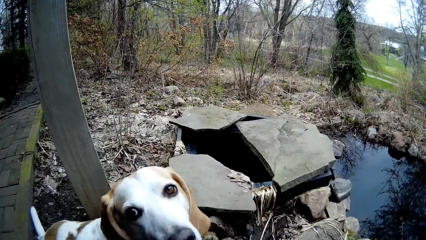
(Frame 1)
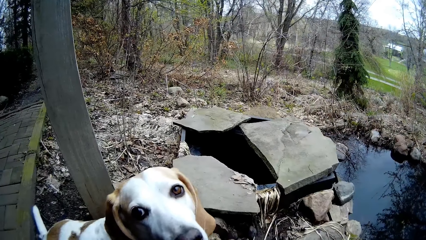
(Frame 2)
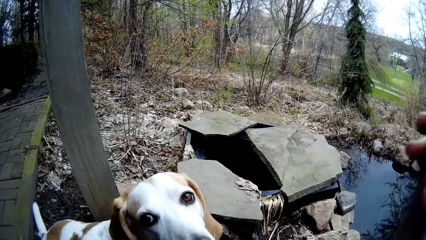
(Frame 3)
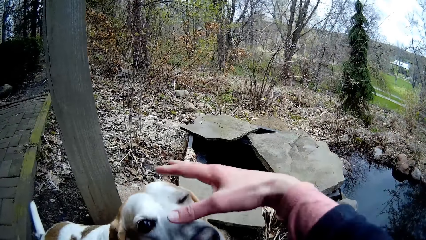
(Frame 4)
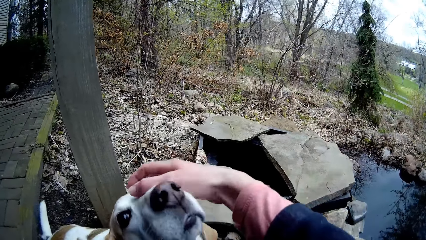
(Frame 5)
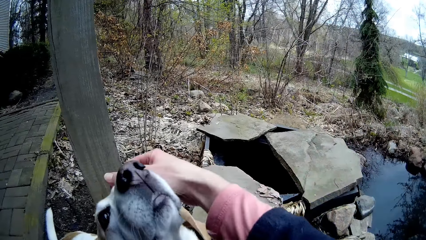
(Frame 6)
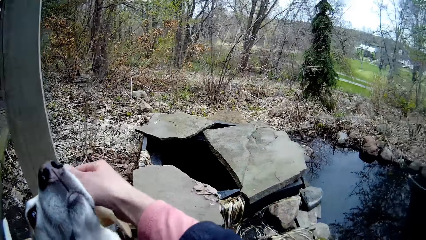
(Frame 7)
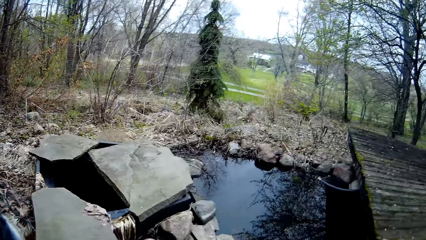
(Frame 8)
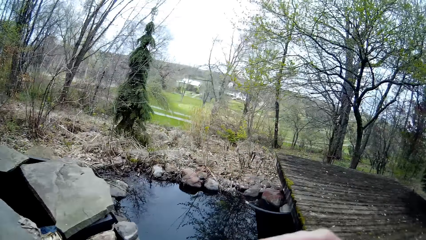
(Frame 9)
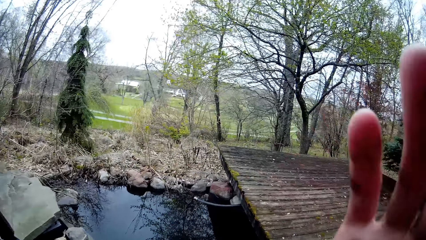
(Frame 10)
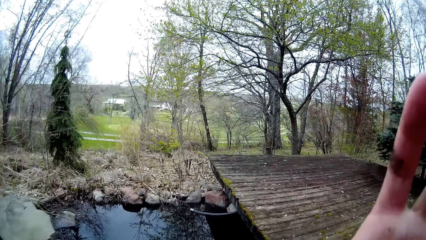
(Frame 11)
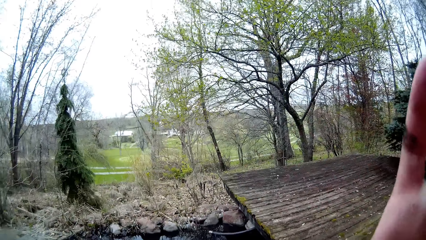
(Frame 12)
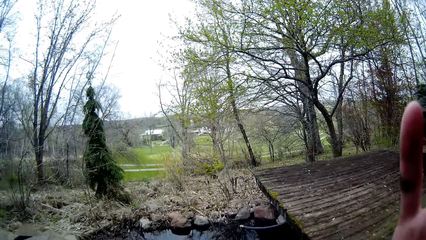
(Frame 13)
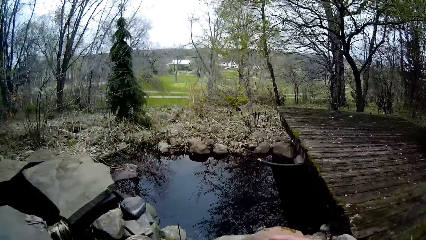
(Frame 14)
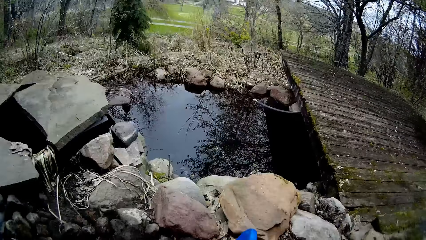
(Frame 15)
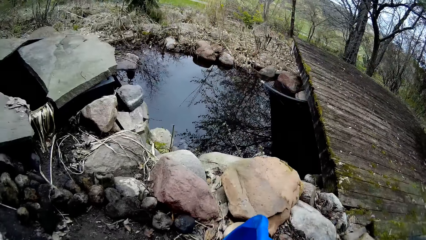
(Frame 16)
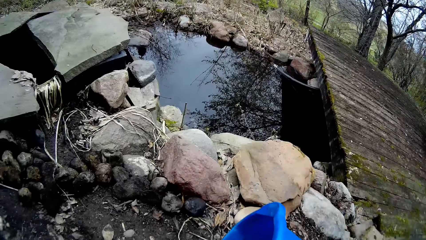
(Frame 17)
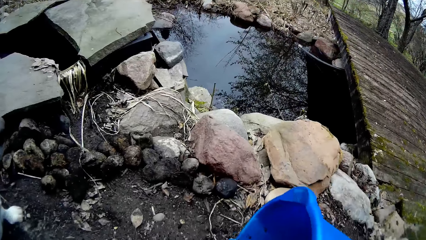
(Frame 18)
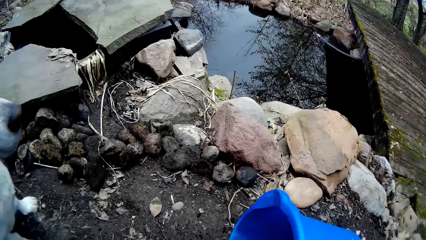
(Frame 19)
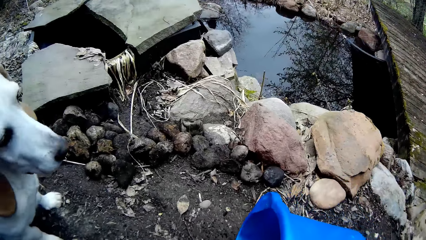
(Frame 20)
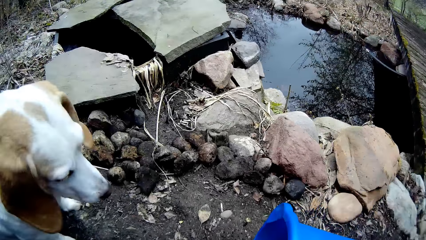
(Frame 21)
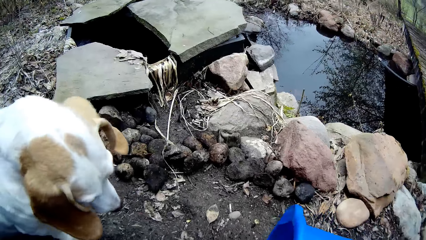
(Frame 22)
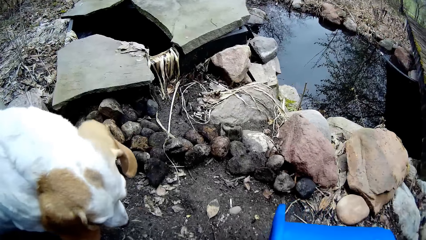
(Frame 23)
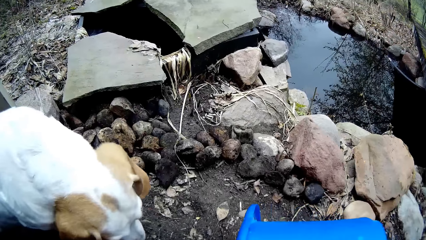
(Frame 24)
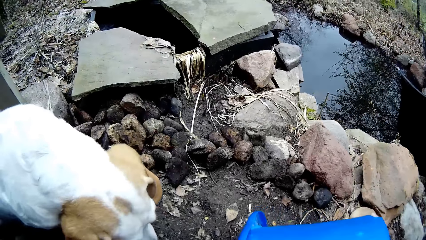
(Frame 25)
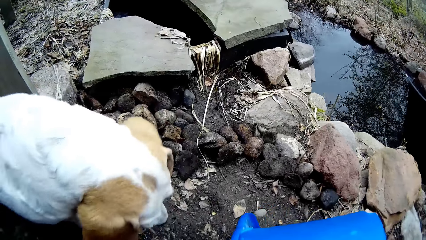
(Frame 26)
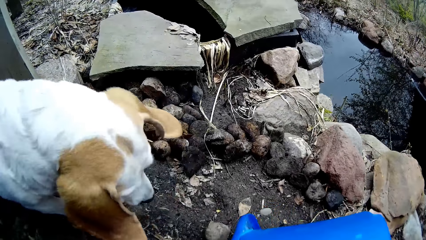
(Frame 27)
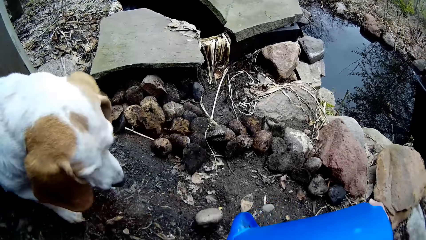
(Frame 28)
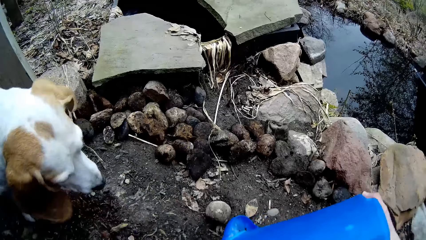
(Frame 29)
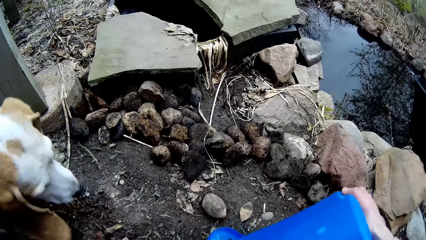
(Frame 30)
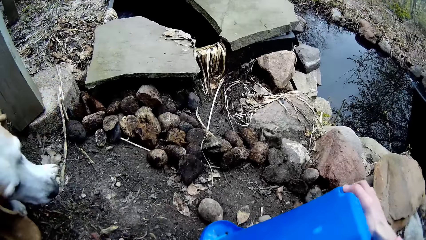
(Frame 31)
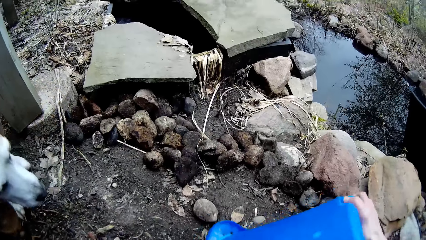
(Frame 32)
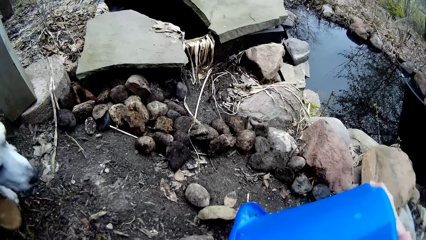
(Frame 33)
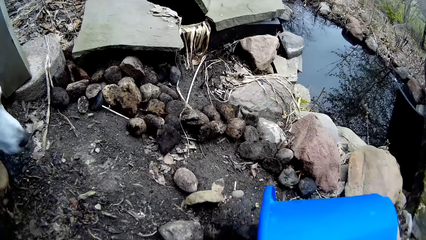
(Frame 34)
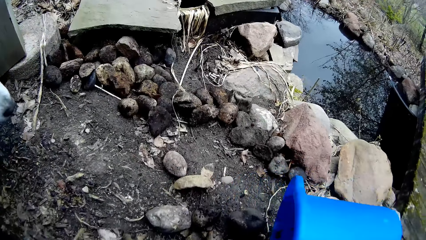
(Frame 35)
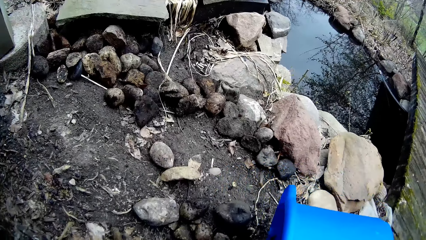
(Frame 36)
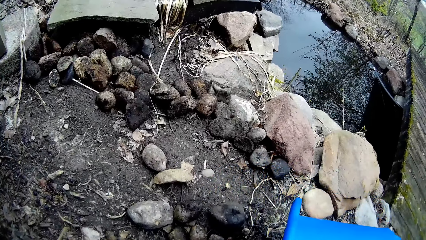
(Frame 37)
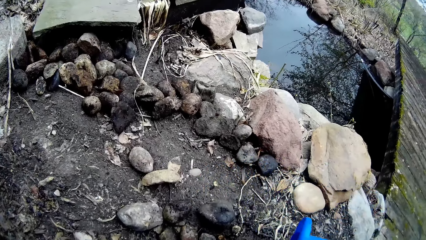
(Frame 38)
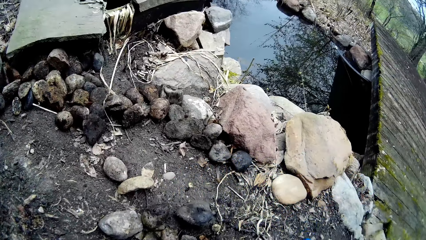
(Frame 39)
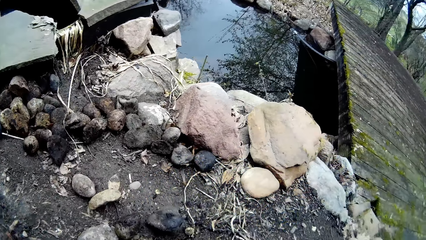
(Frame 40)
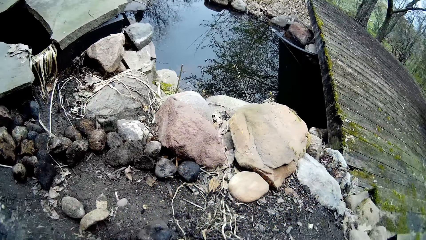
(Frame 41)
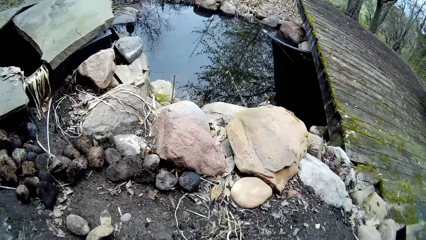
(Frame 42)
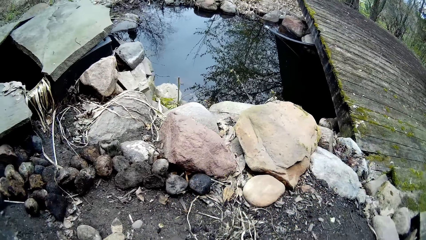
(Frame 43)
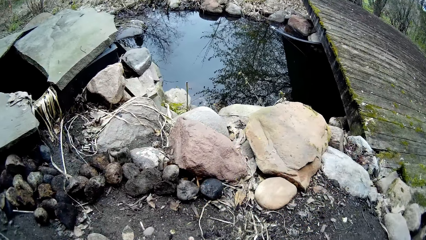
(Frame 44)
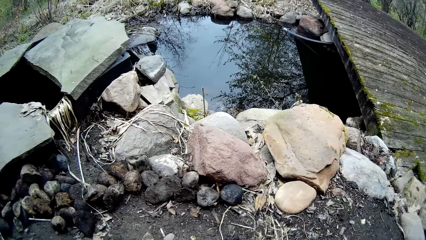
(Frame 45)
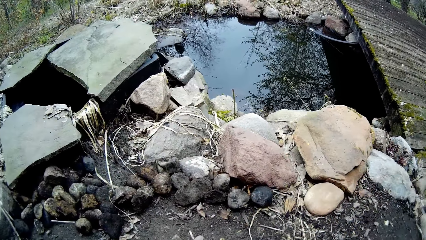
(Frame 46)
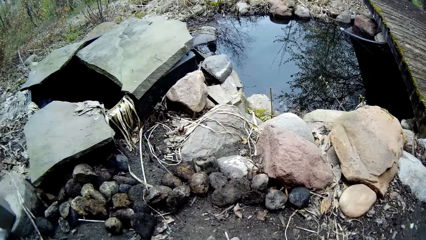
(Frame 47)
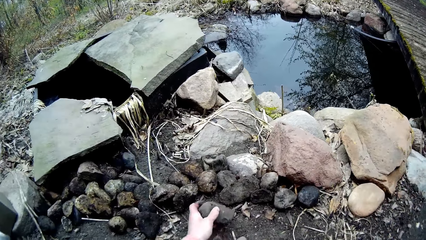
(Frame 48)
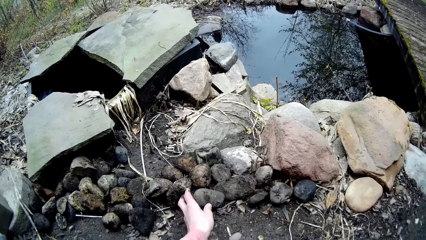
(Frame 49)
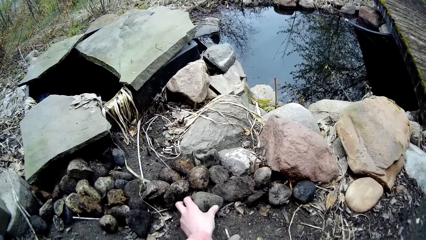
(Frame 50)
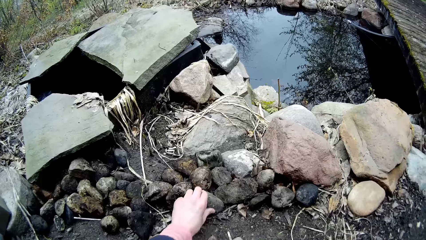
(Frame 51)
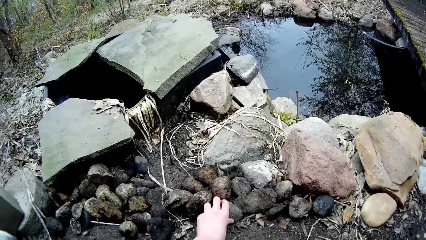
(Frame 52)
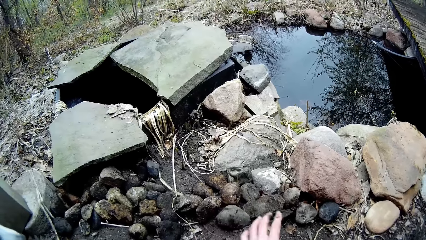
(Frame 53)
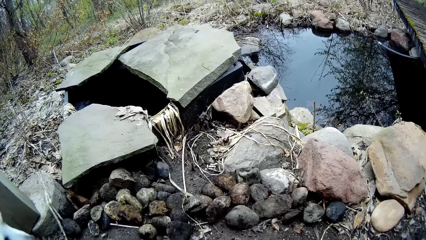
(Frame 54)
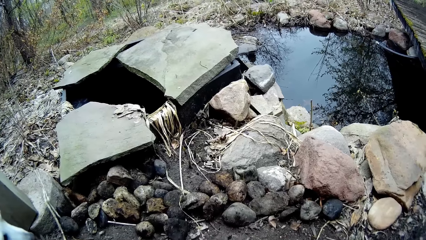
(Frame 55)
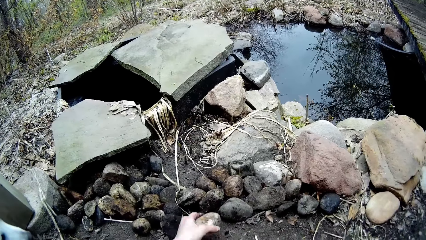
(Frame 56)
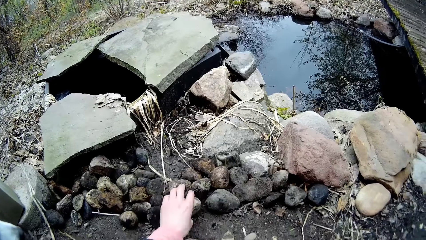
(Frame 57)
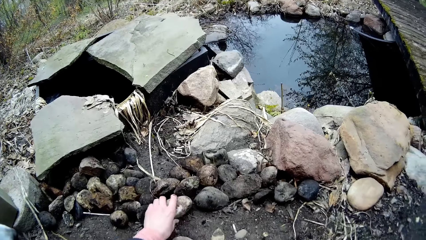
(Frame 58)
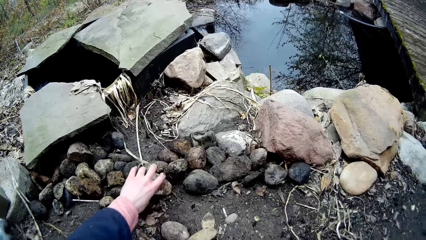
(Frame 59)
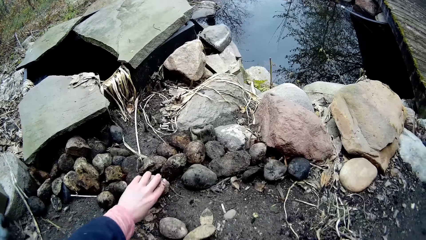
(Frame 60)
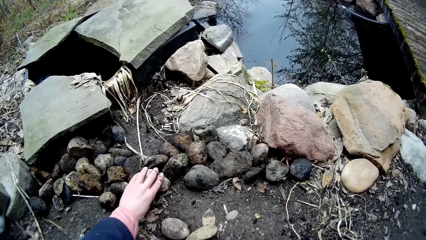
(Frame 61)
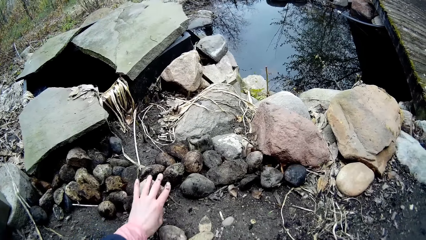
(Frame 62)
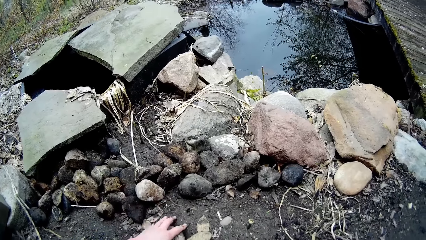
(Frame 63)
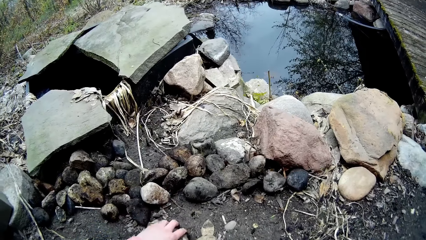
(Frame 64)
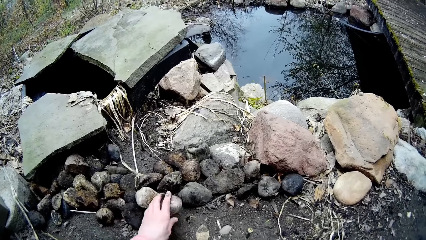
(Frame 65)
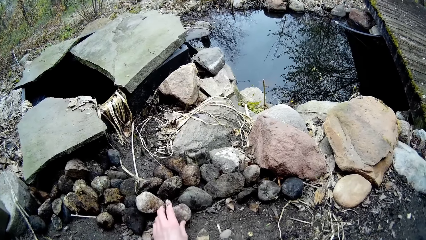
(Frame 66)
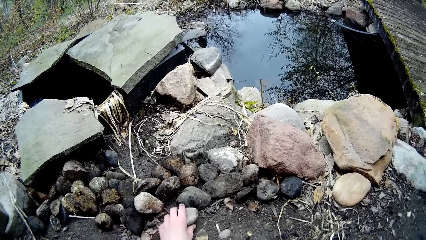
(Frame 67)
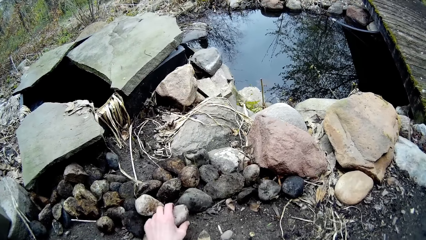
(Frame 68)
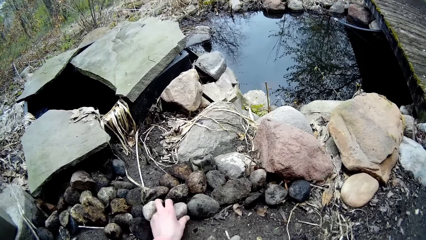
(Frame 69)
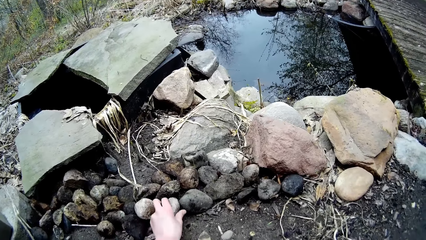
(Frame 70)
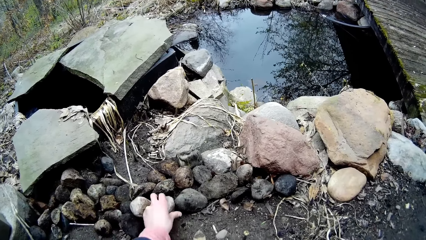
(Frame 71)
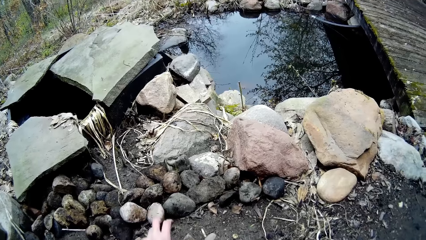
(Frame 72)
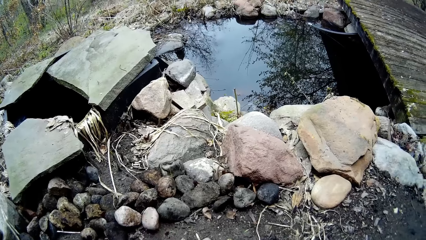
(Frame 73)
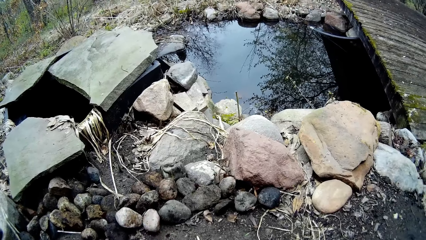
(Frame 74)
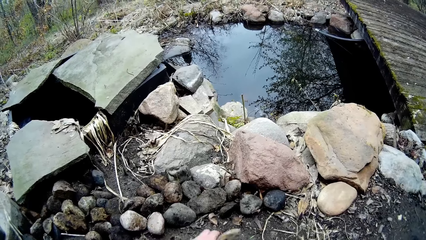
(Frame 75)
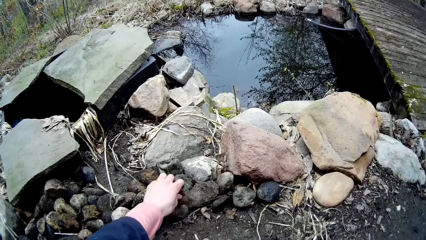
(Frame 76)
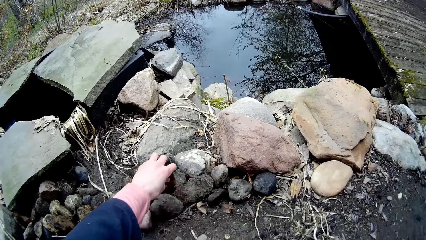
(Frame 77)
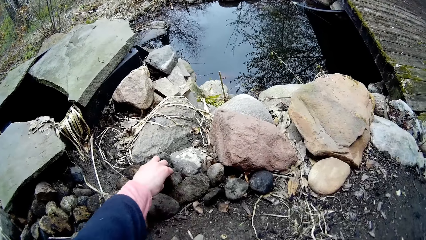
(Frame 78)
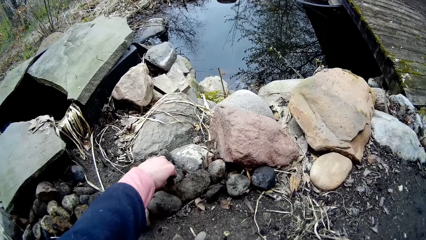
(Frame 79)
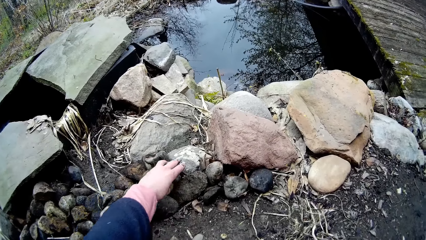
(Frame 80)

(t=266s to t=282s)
The camera wearer touches the dog. She plays with the dog, stares around, and touches her face with her right hand. She adjusts her glasses with her left hand. She puts her hand down. She picks the bucket from the ground. She pours the stones or rocks from the bucket on the ground. She arranges the rocks on the ground with both hands.
